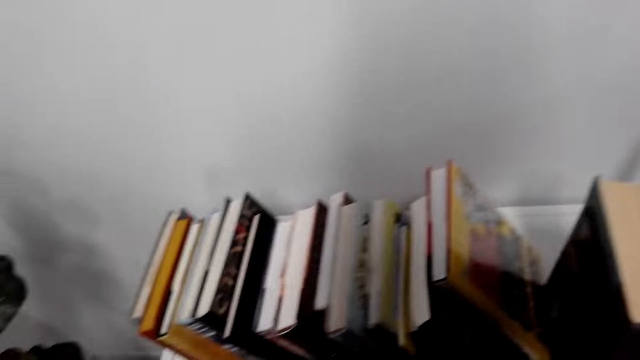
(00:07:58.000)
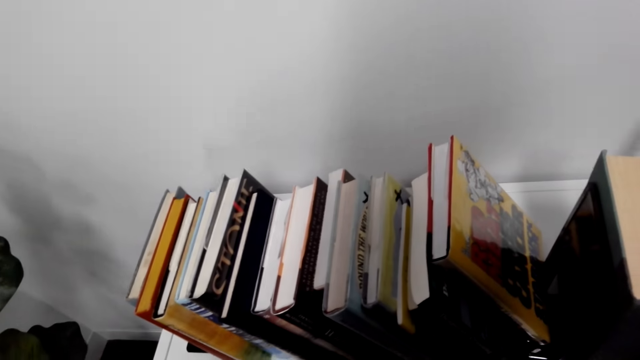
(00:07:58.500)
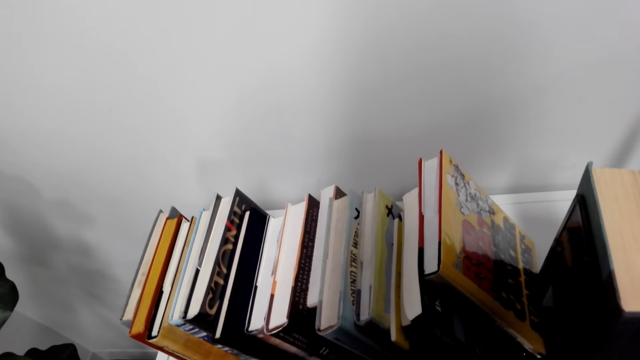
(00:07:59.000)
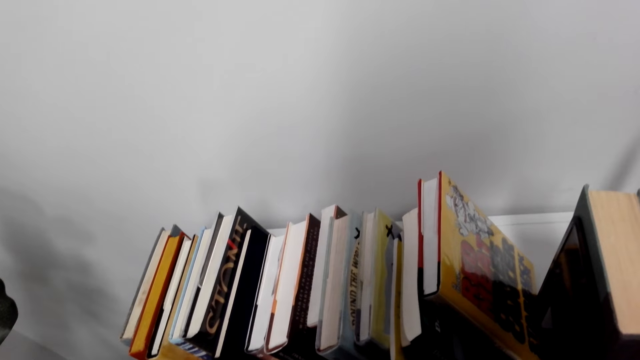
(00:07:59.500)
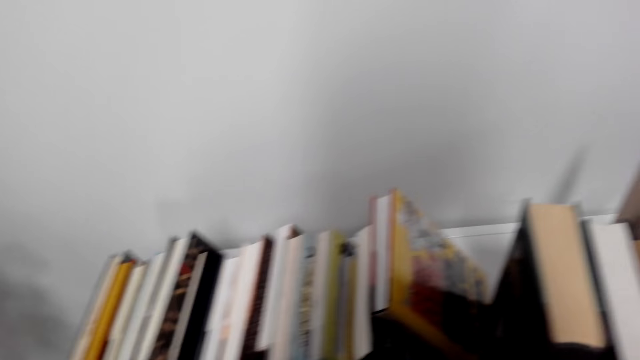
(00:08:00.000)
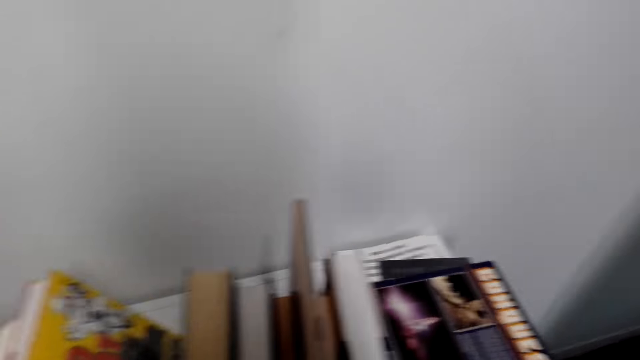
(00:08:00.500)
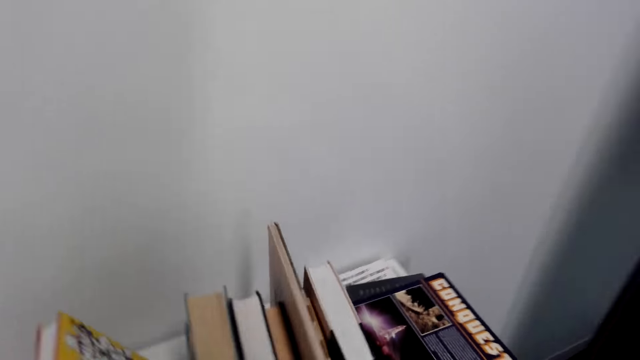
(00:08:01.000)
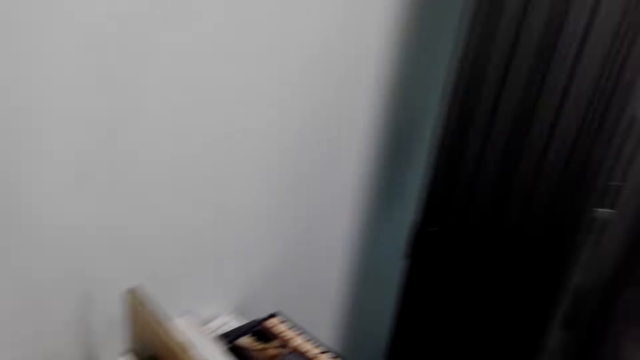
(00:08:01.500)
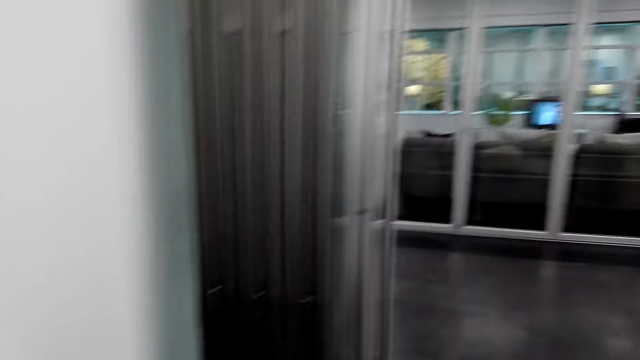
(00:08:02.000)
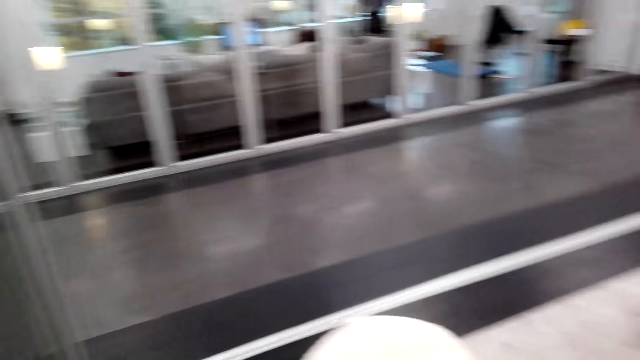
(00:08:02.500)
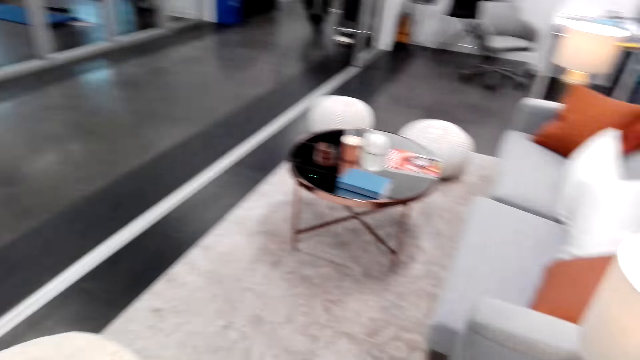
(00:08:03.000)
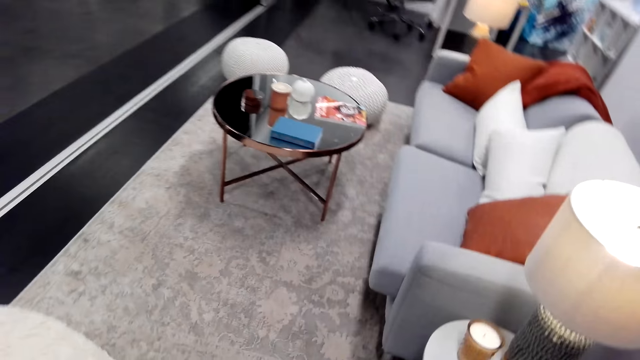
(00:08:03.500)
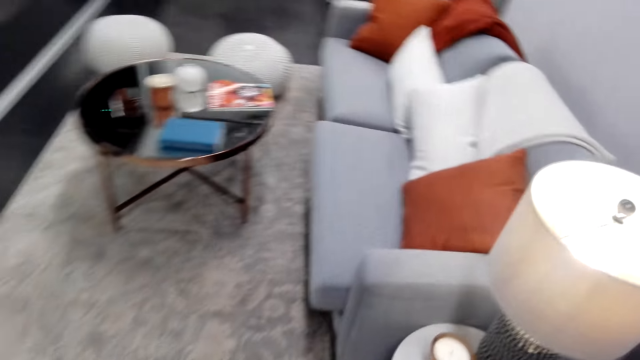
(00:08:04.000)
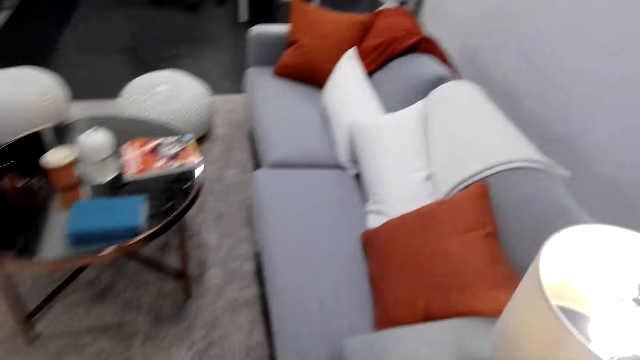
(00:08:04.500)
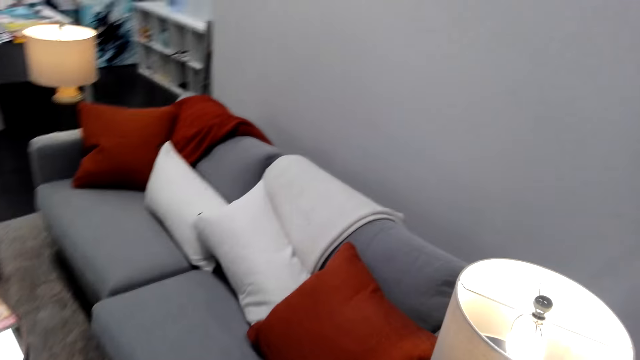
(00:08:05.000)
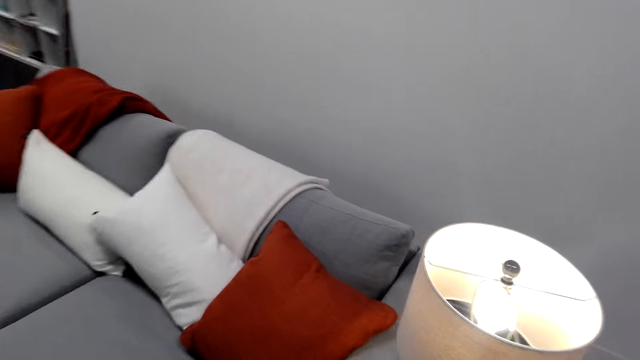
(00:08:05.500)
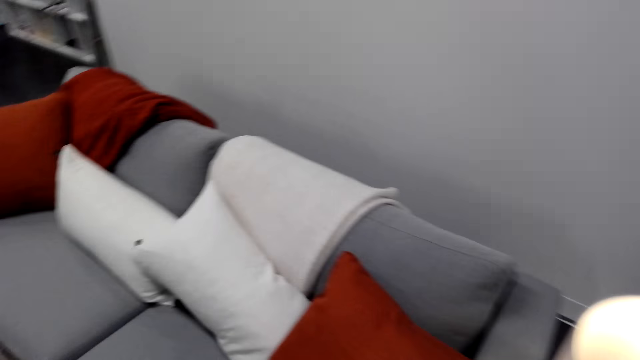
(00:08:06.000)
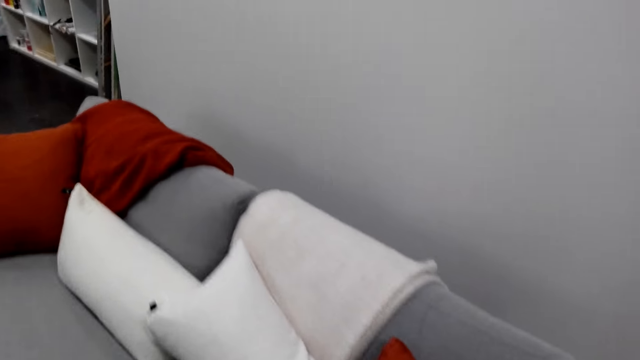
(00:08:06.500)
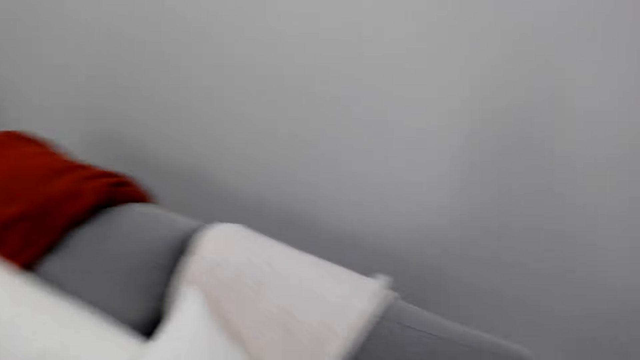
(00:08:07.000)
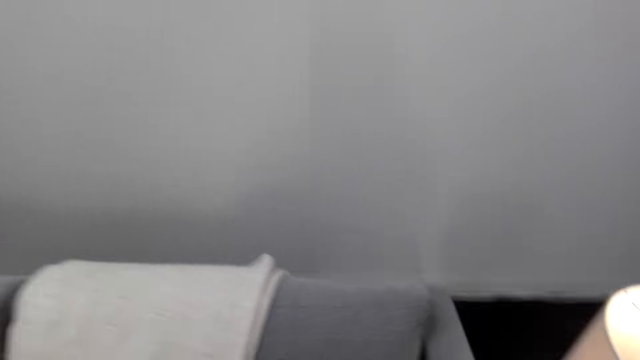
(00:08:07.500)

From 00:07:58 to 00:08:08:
The camera wearer moves around the room.

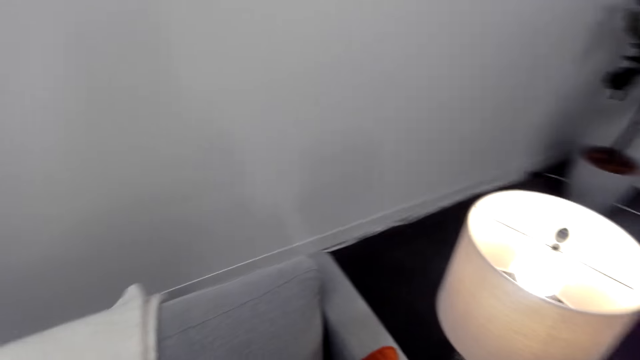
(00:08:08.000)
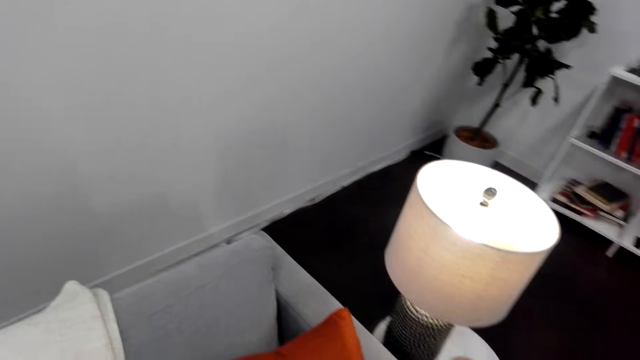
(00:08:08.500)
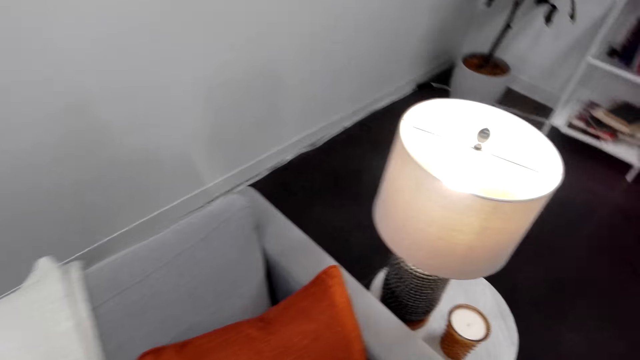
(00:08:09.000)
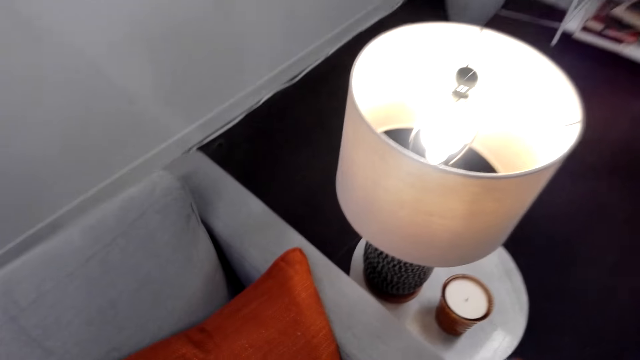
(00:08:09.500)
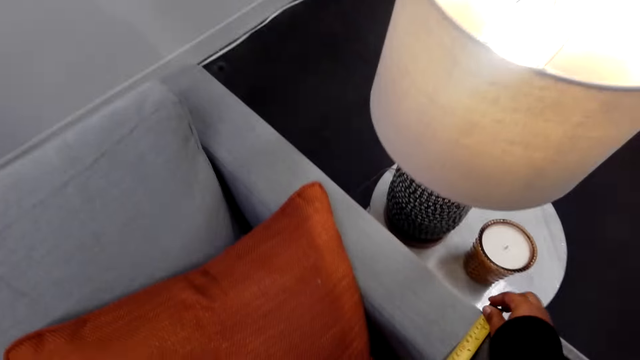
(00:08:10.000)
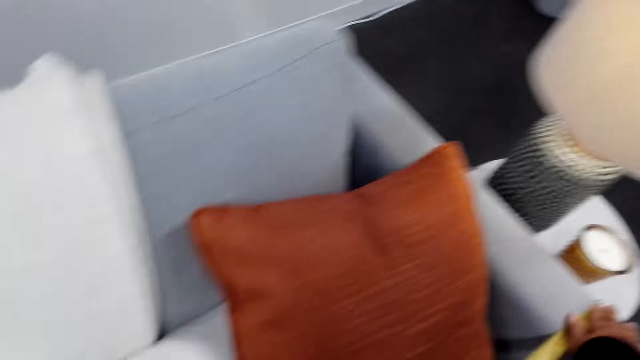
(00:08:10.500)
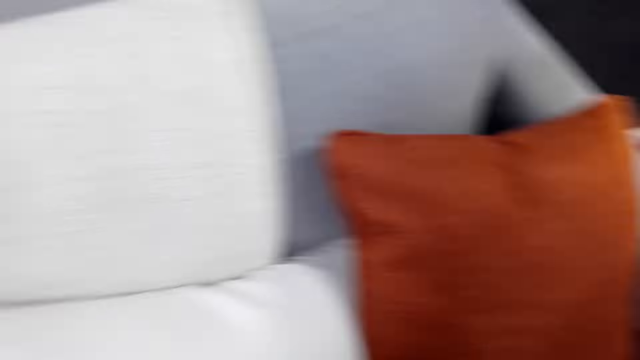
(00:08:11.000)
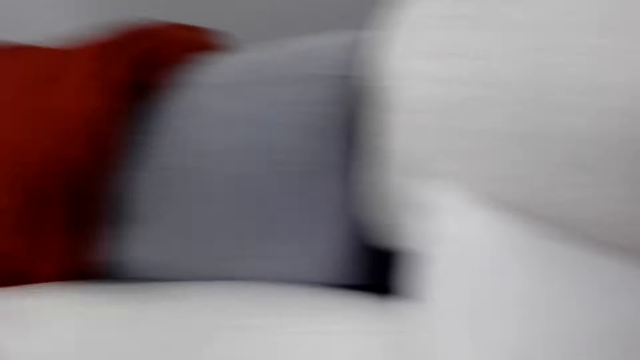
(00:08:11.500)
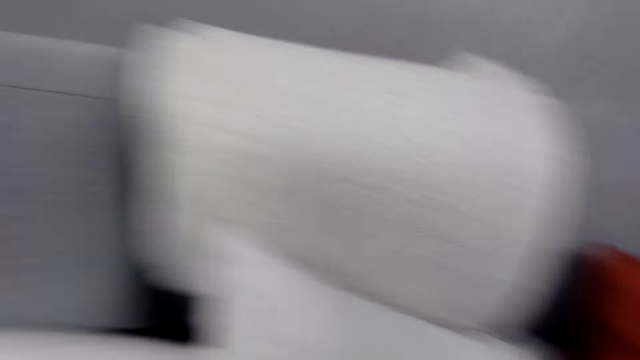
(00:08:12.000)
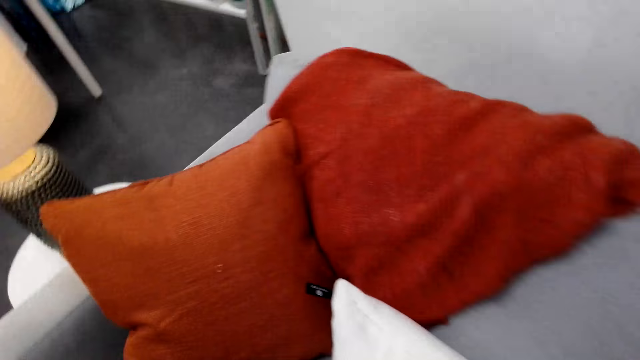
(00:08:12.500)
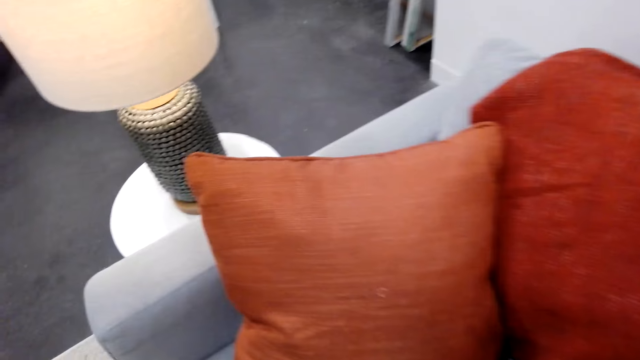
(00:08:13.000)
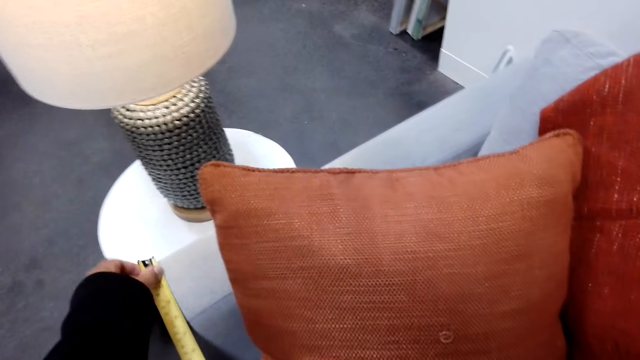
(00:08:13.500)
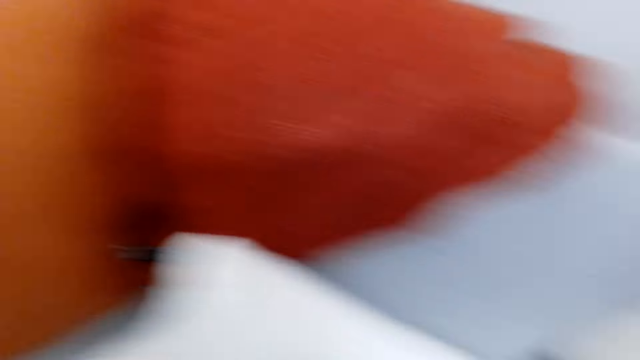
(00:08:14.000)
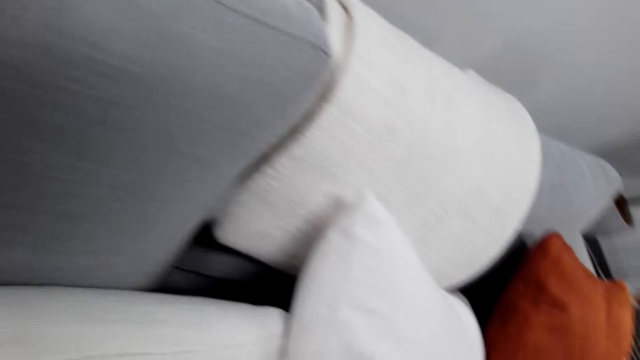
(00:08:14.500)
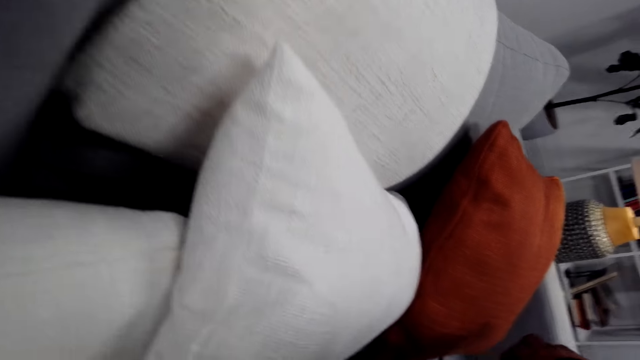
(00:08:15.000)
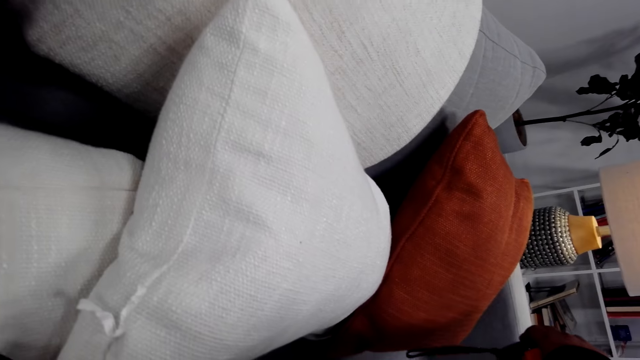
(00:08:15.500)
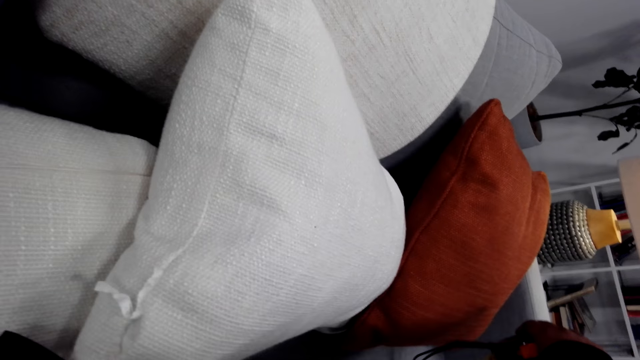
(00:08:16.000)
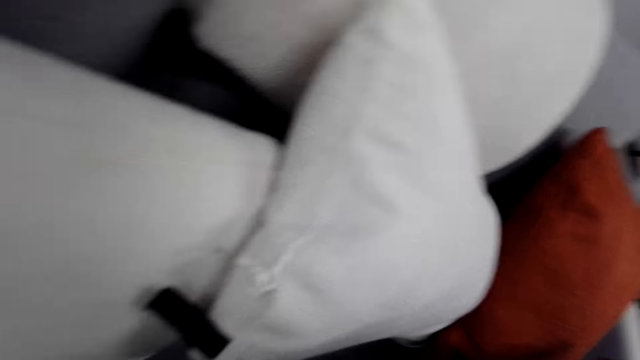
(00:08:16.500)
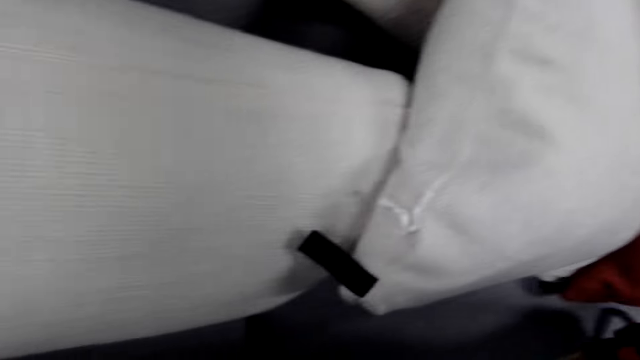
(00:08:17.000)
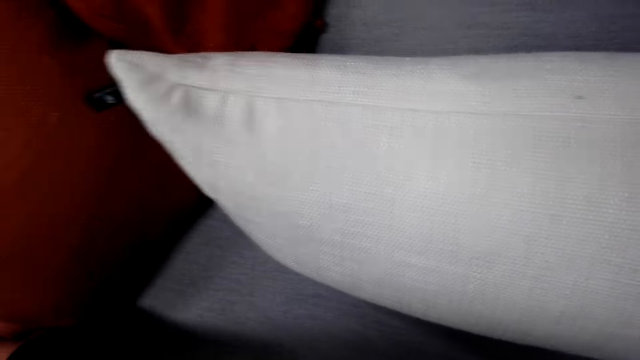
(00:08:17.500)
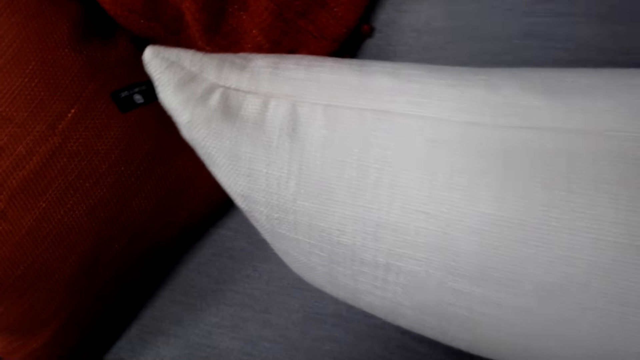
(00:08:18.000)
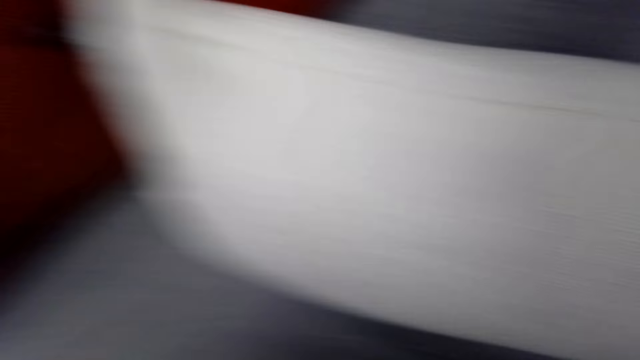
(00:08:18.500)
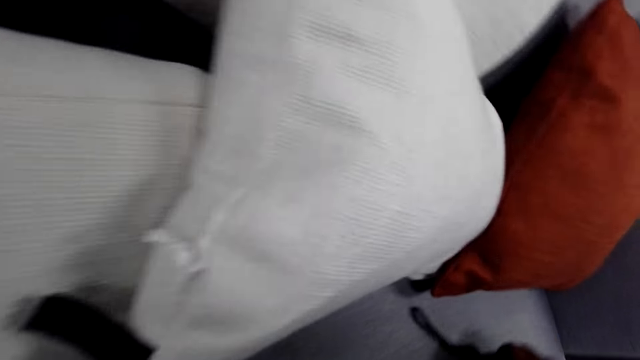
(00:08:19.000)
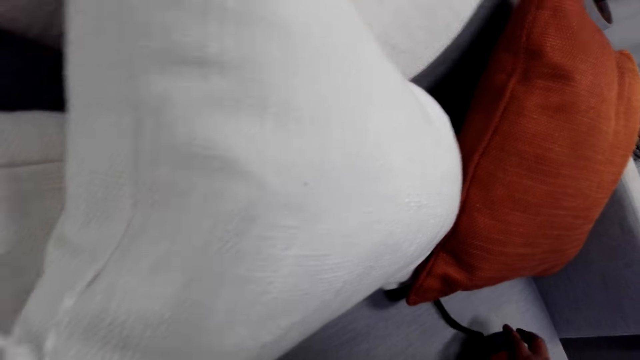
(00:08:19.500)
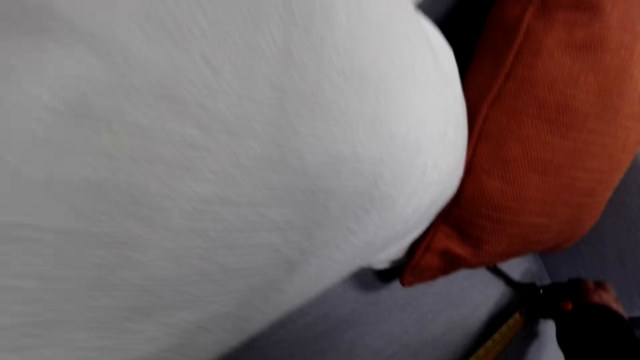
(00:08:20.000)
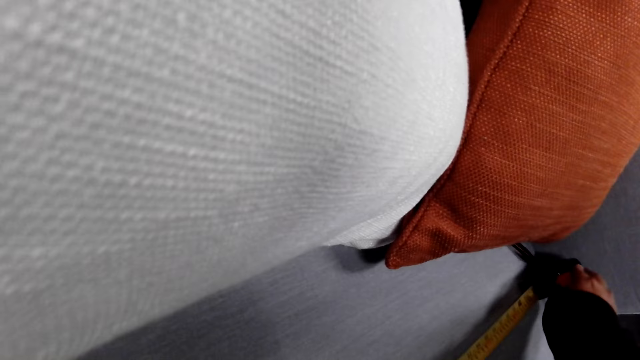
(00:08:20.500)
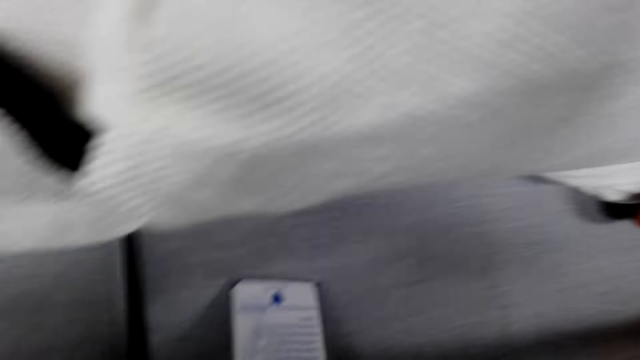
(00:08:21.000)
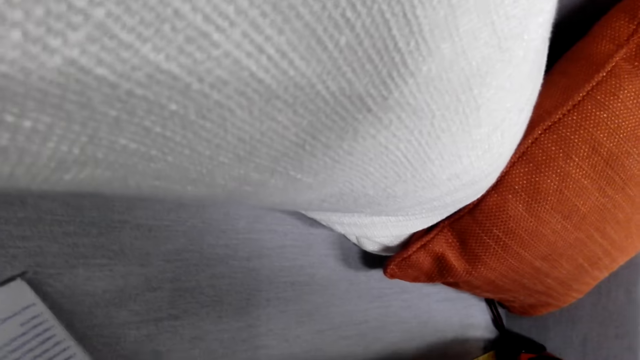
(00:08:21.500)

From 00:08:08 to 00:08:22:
The camera wearer measures the sofa set.
